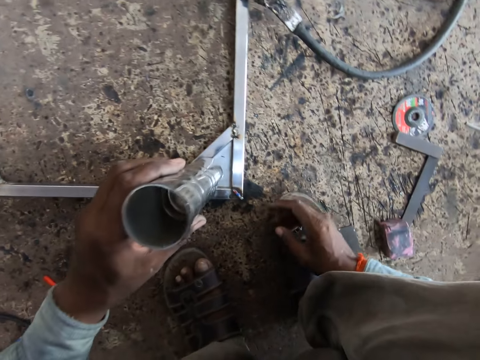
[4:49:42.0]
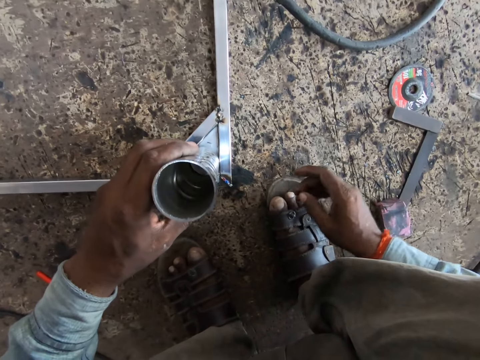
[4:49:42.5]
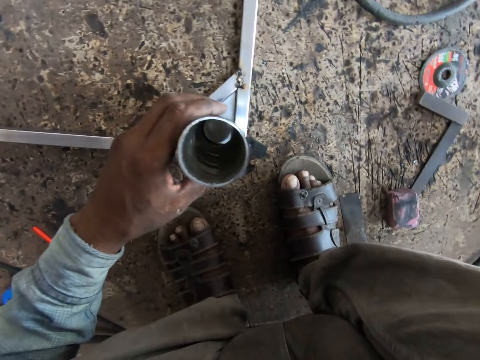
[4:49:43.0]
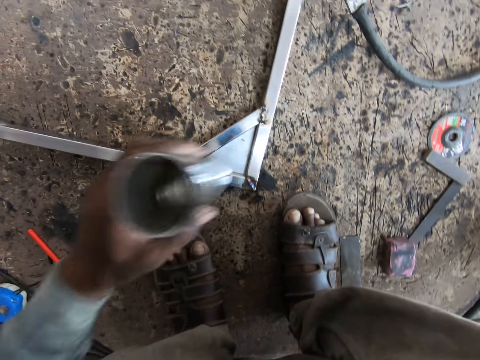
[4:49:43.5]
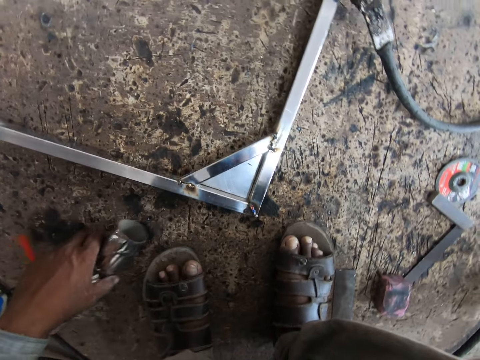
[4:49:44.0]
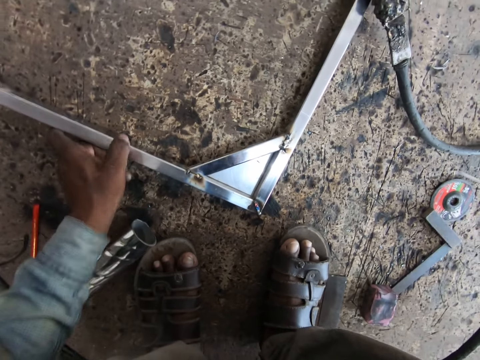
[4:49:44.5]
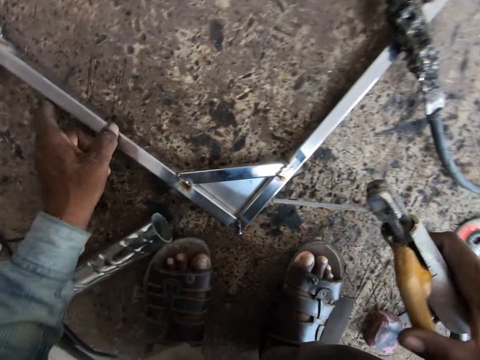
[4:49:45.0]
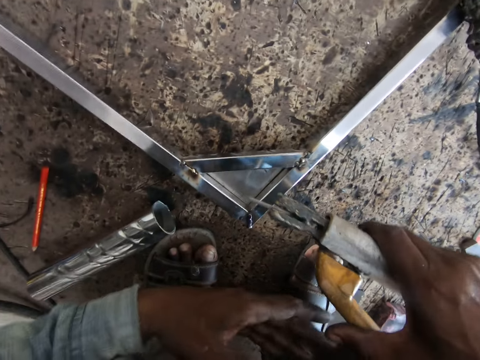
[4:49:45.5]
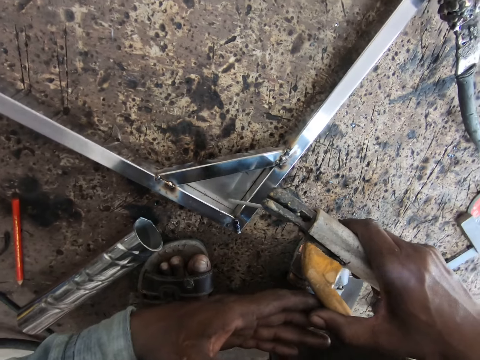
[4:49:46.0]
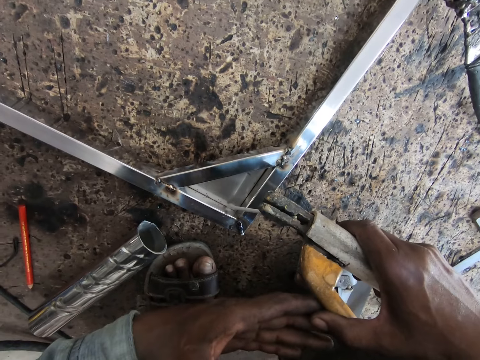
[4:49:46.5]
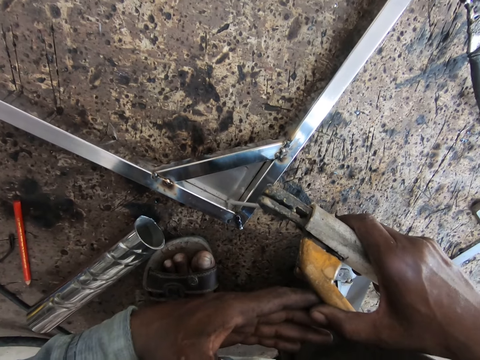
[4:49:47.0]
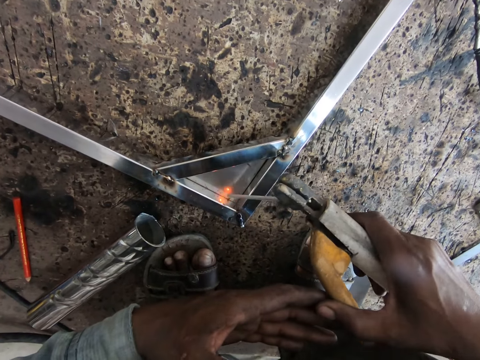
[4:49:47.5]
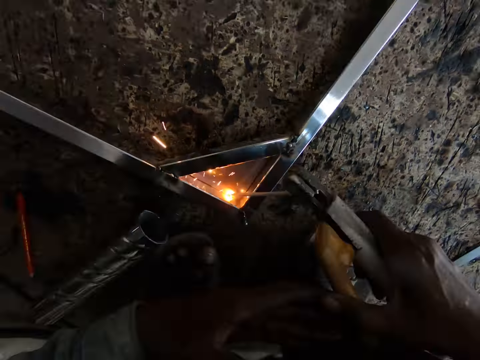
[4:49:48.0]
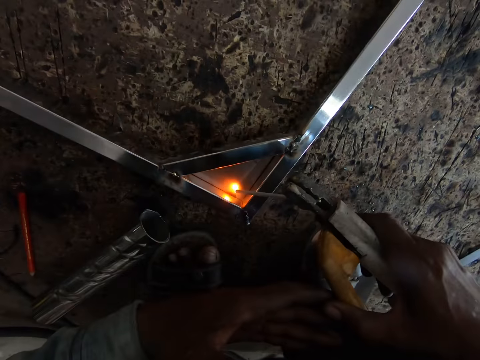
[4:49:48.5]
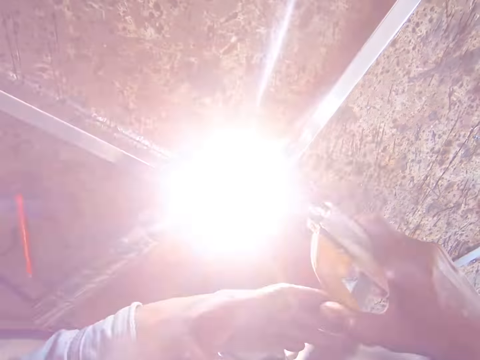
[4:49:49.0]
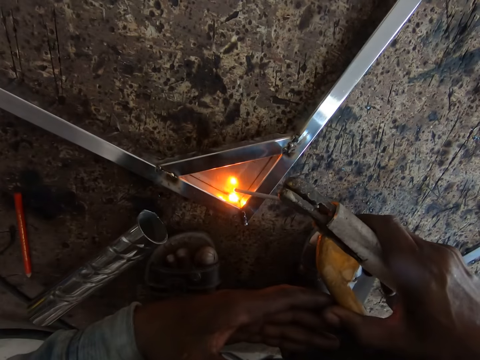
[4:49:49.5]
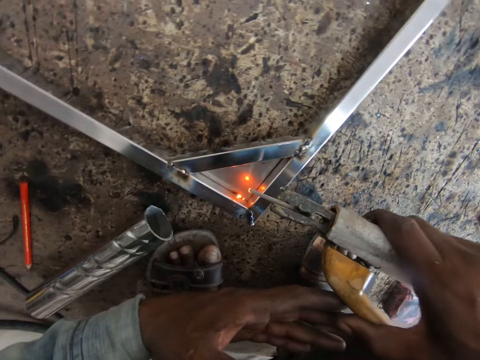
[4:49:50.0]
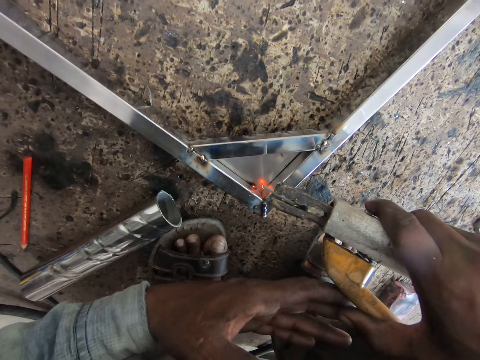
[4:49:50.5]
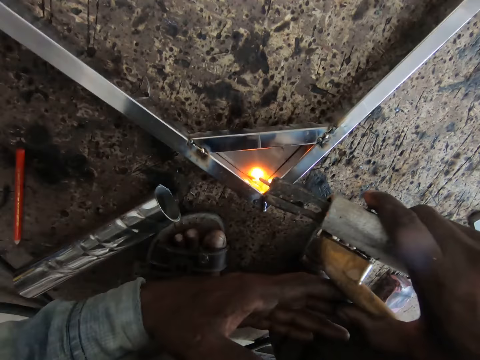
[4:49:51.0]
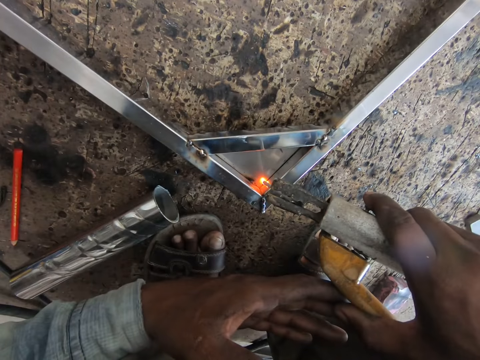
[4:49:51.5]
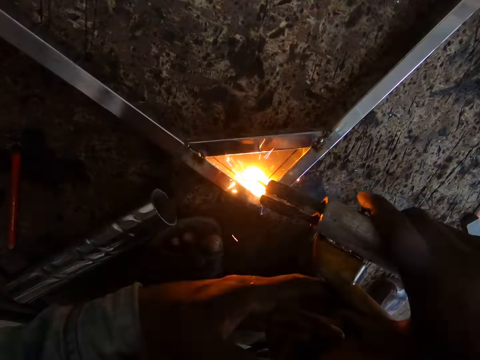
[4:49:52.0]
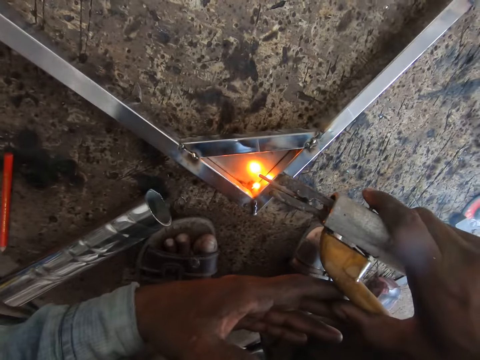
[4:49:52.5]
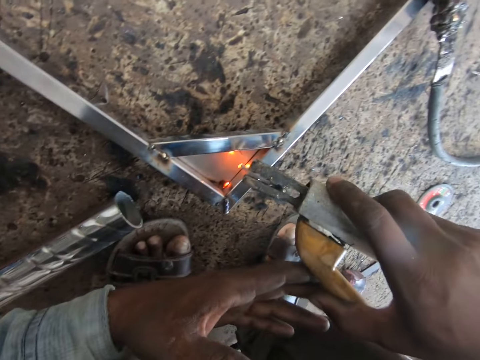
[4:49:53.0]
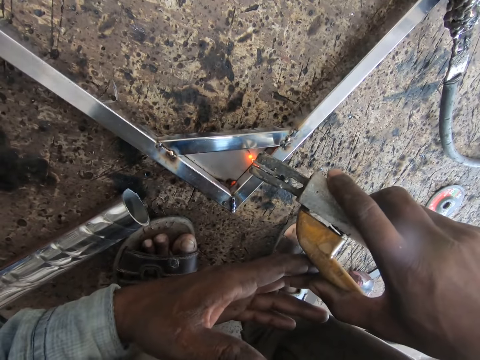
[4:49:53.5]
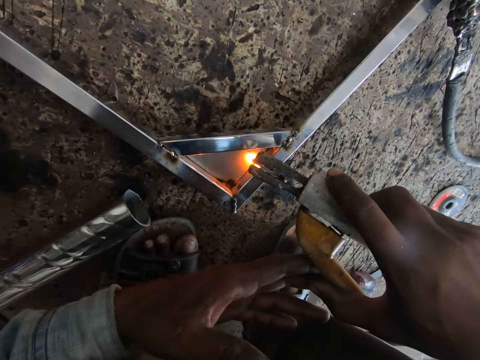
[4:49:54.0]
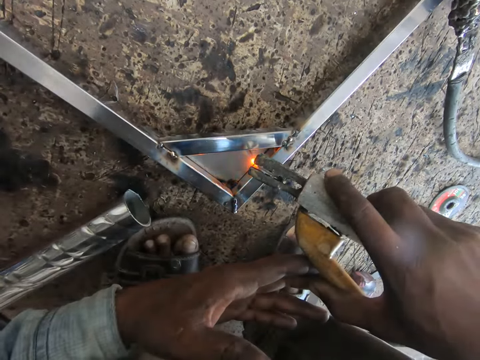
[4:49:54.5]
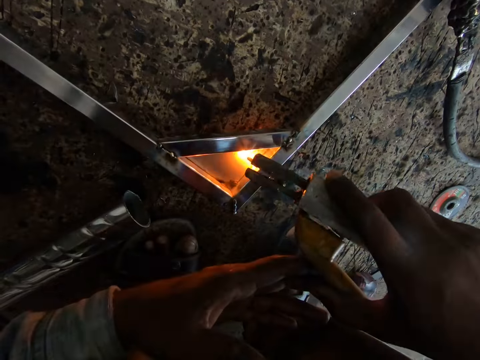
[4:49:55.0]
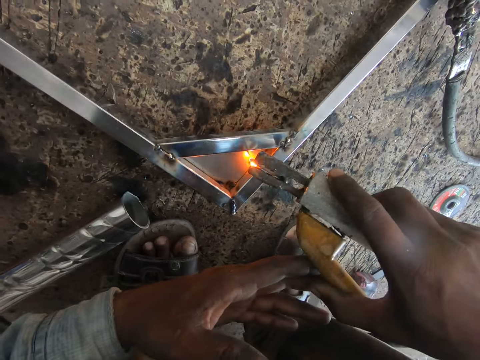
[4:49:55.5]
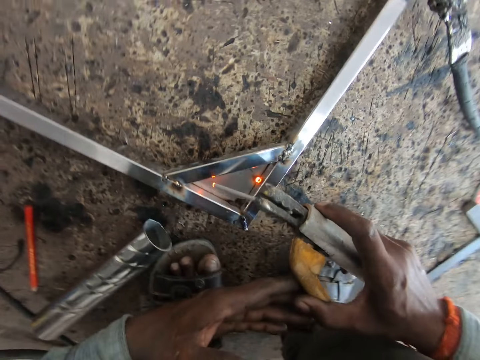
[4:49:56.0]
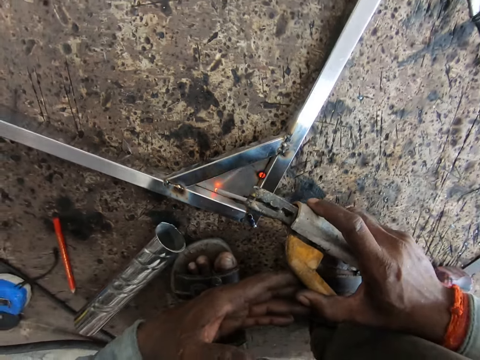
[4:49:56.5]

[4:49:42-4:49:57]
The camera wearer picks up the cylindrical metal or metal pipe. He places the metal pipe on the metal frame with his left hand. He drops the metal pipe on the floor with his left hand. He holds the metal frame using his left hand. He moves the metal frame around the floor with his left hand. He holds the welding handle or welding torch. He welds the metal frame with the welding torch in both hands.

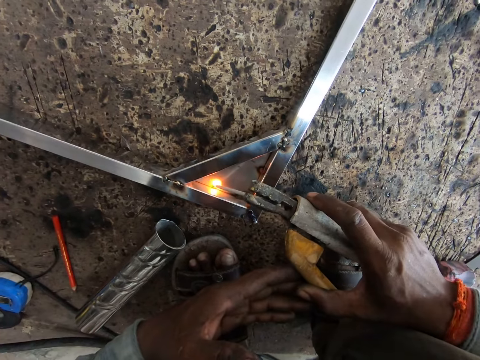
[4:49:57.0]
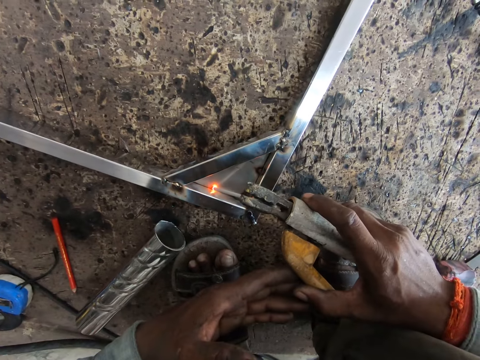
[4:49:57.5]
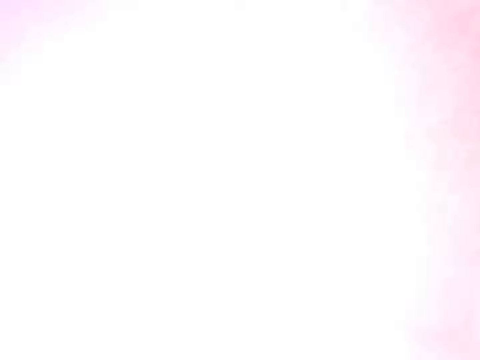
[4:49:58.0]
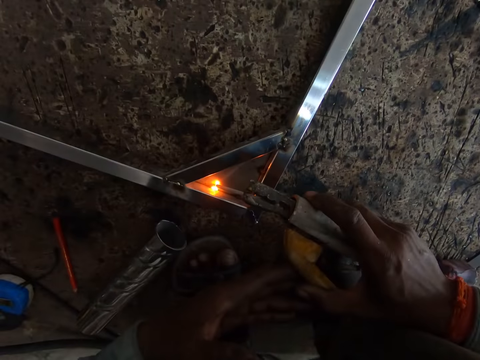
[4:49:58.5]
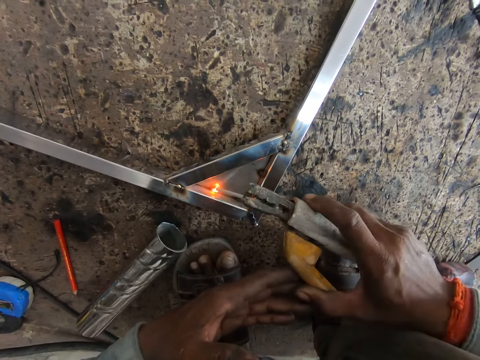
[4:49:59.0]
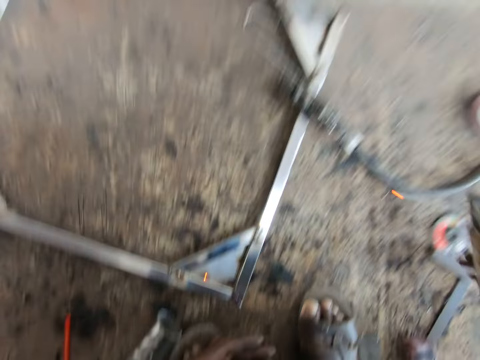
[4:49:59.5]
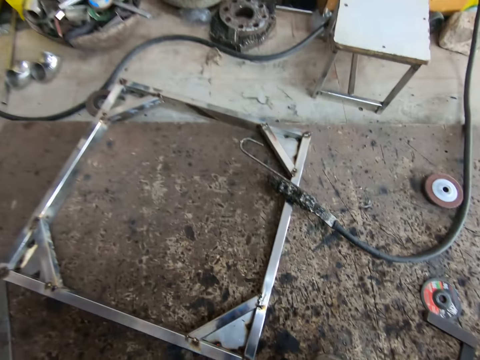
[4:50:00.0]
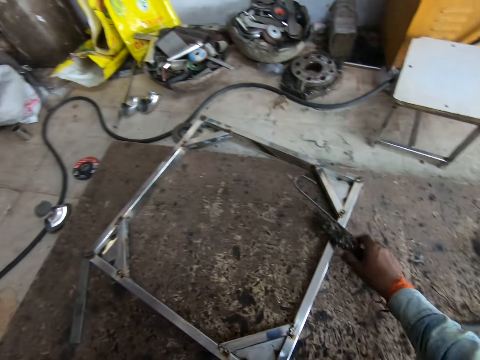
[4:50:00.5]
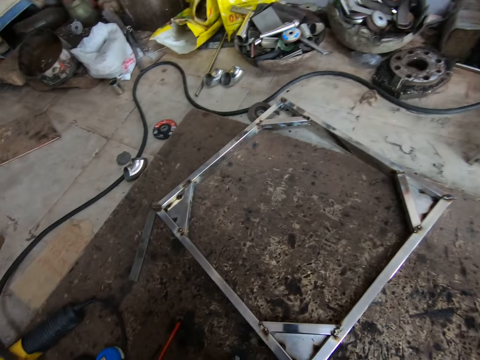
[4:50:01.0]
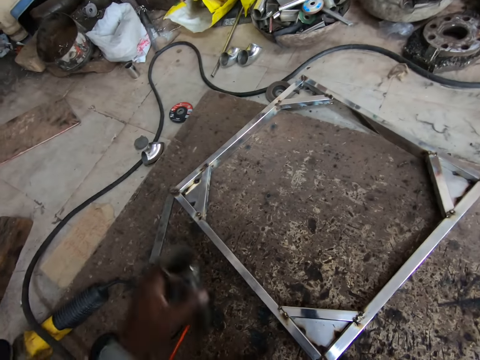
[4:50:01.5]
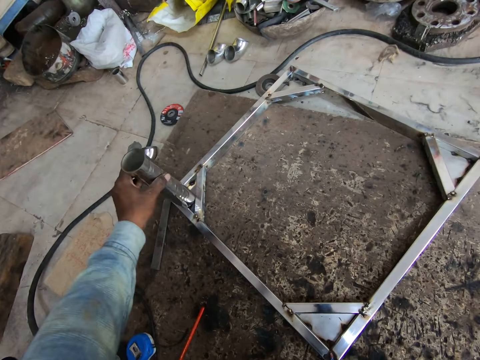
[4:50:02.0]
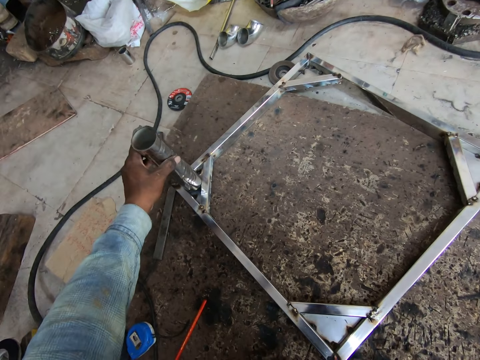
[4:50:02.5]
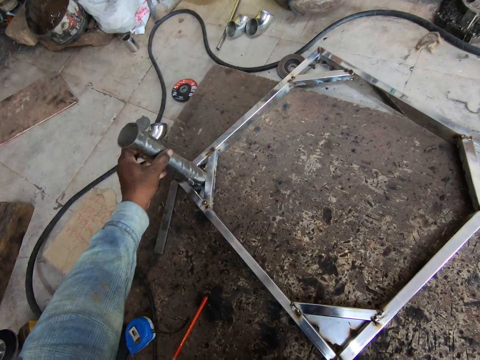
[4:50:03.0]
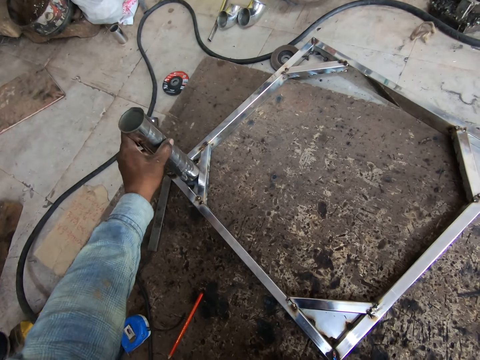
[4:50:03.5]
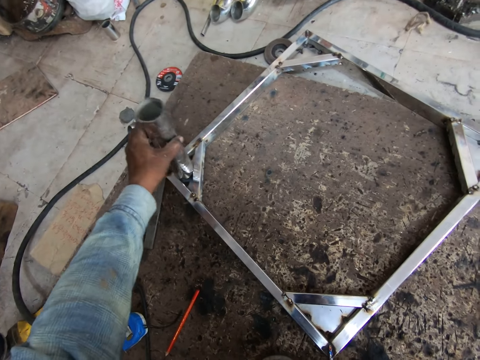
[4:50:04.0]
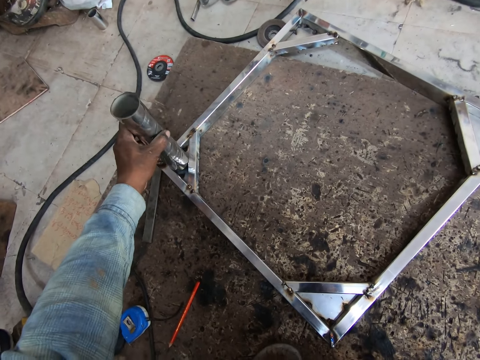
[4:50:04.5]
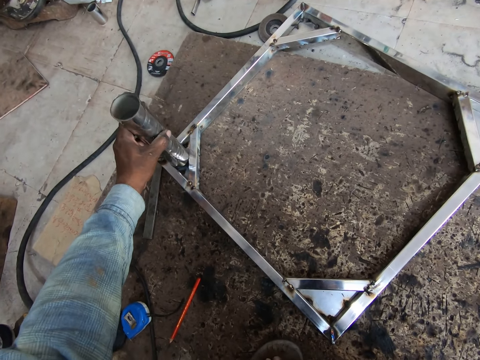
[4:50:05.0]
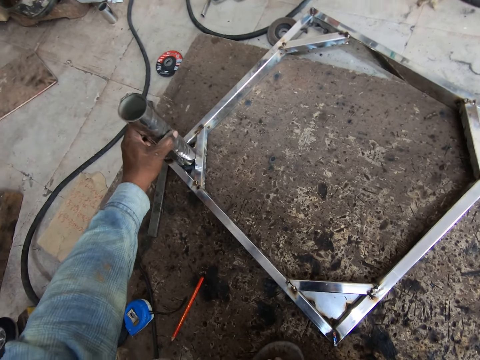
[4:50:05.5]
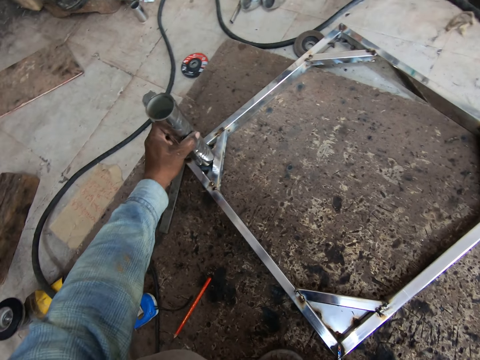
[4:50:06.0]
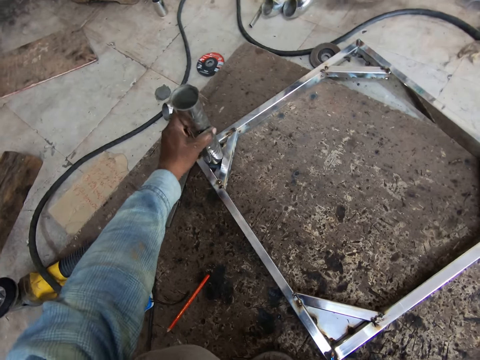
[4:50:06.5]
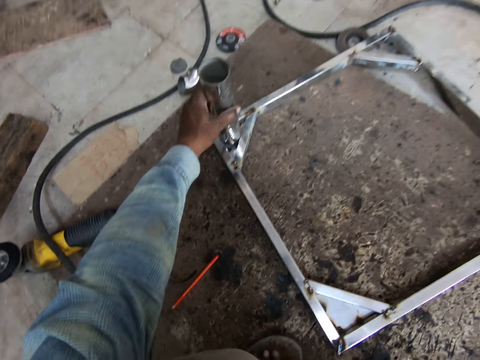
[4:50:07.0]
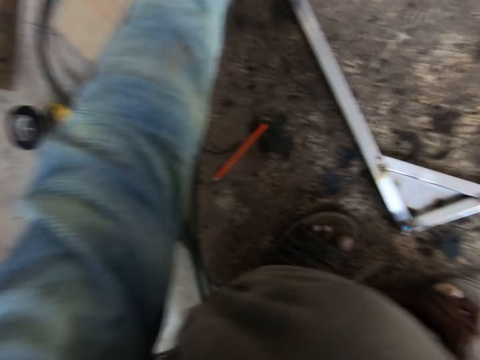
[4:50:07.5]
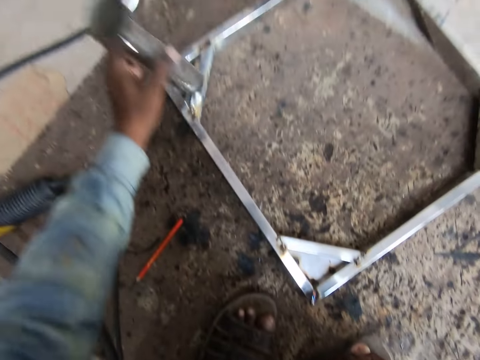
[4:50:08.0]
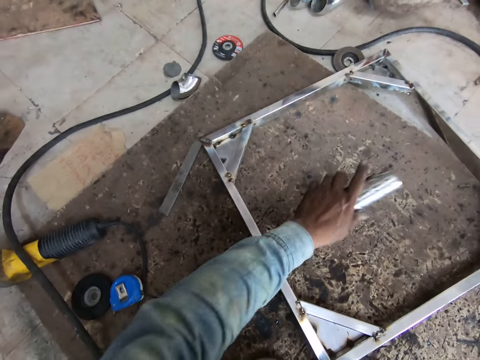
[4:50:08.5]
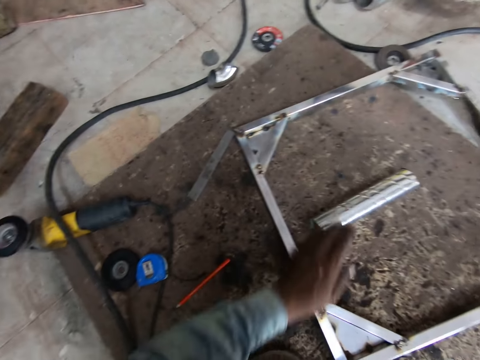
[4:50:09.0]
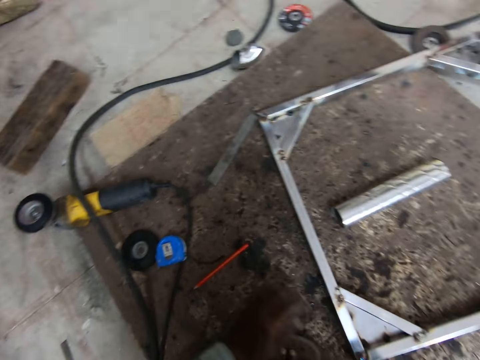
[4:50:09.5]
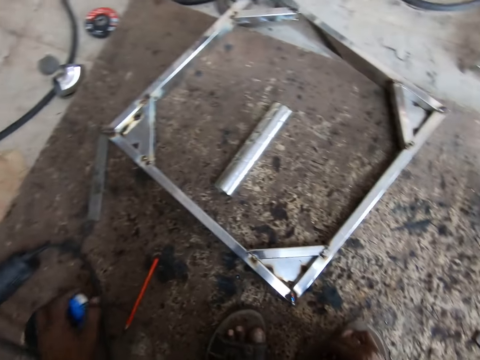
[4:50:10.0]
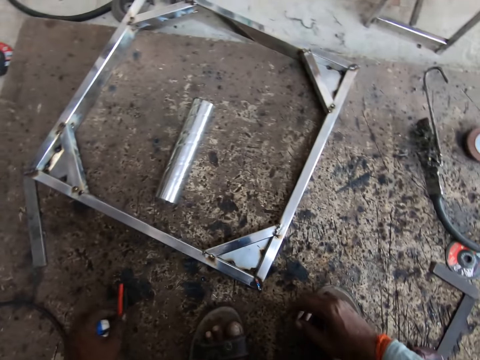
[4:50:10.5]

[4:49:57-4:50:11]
The camera wearer drops the welding torch on the floor with his right hand. He removes the welding torch from the metal frame with his right hand. He picks up something. He places the metal pipe on the metal frame with his left hand. He moves around. He drops the metal pipe on the floor with his left hand. He picks up a measuring tape from the floor with his left hand. He picks up a pencil from the floor with his left hand.
